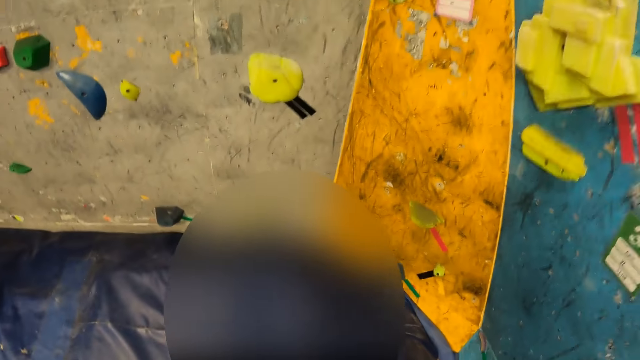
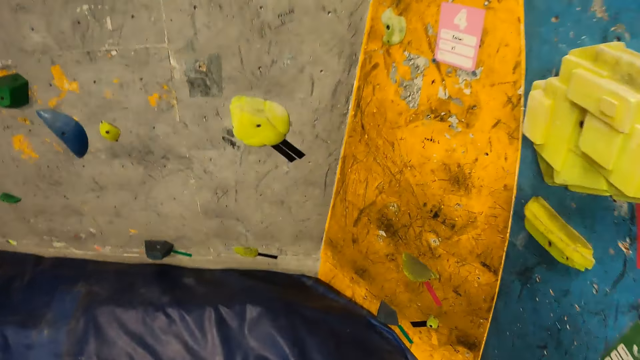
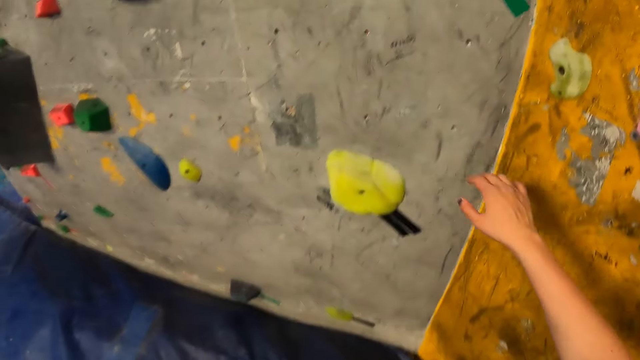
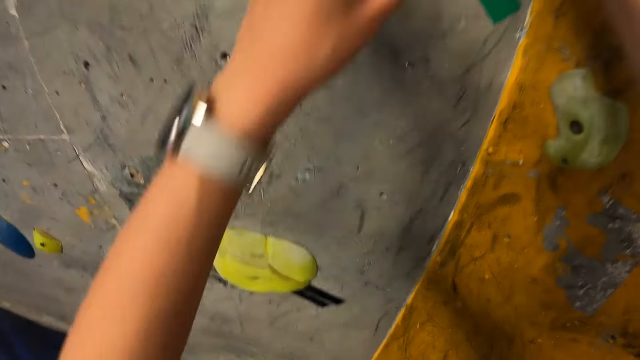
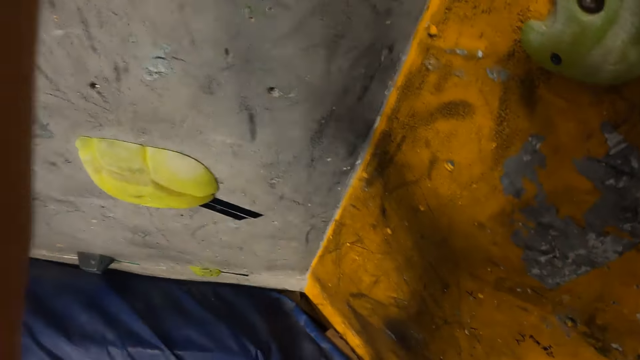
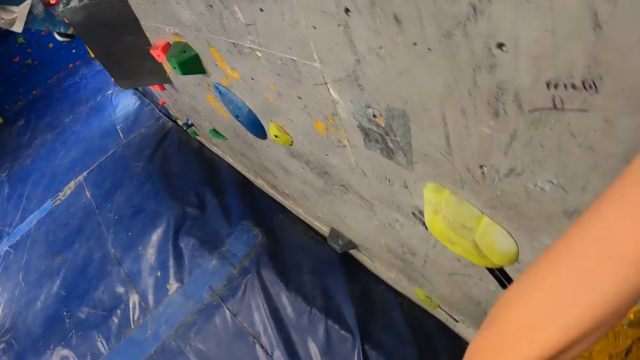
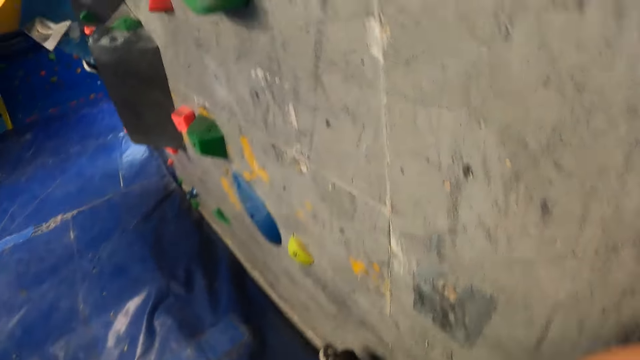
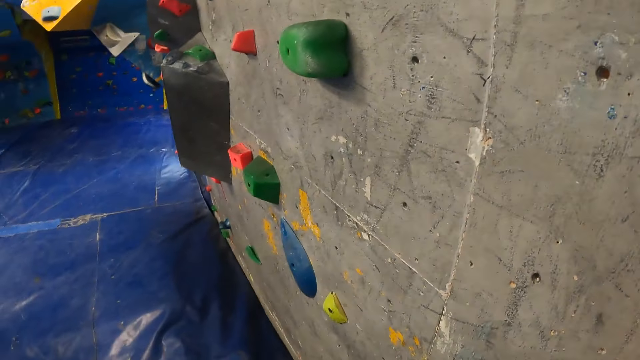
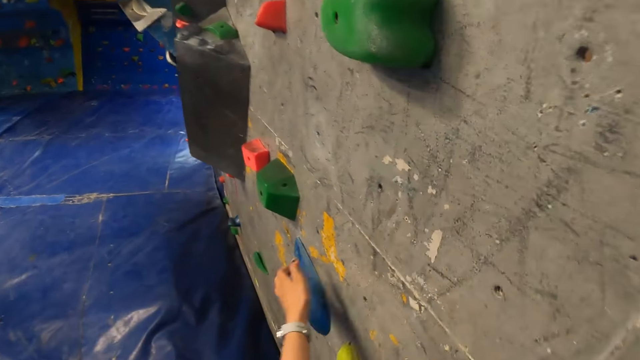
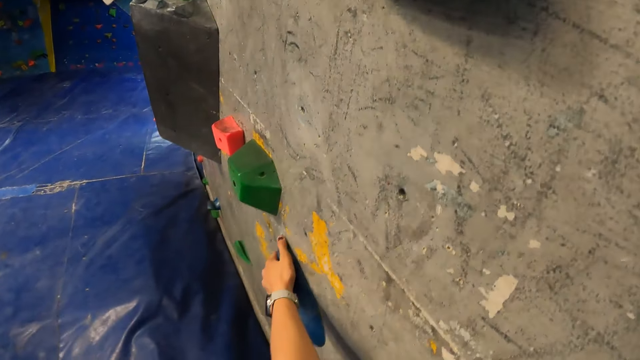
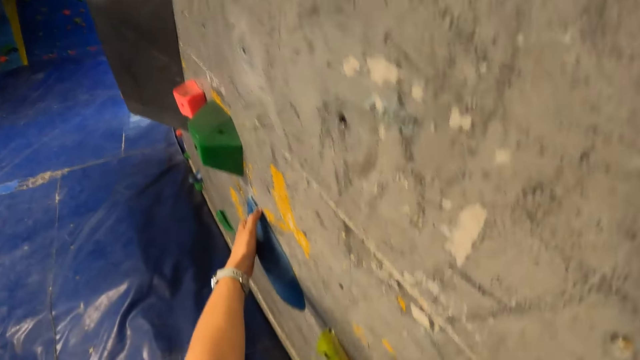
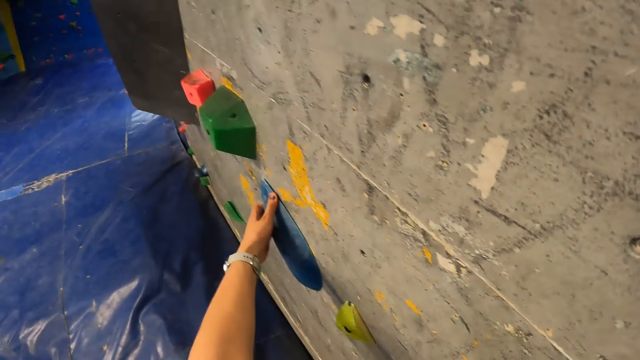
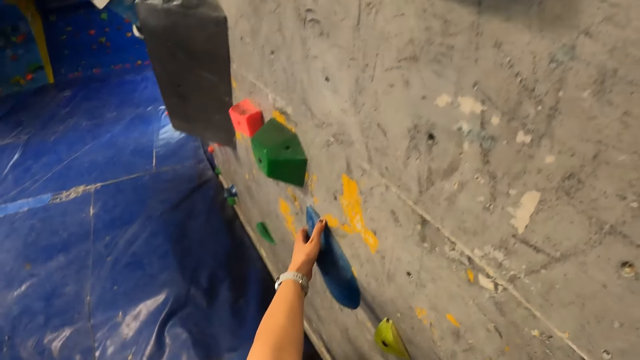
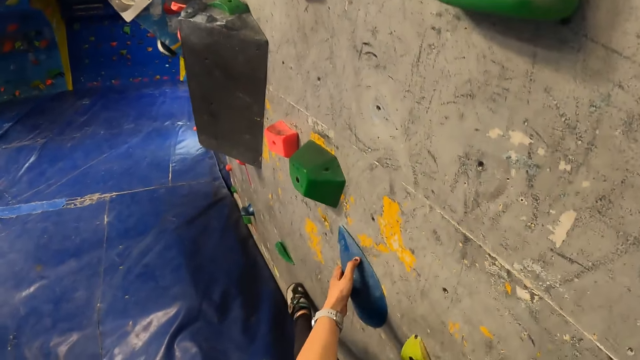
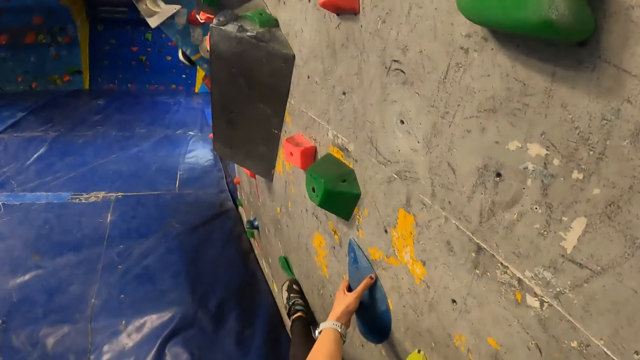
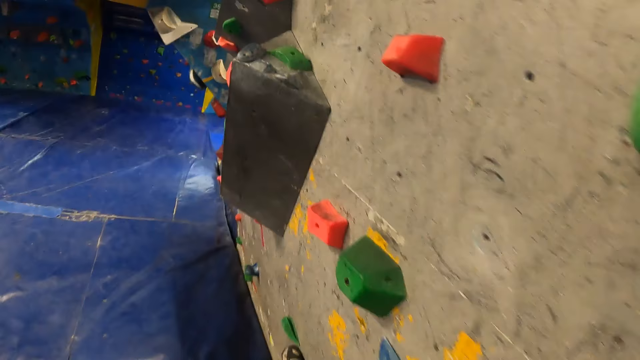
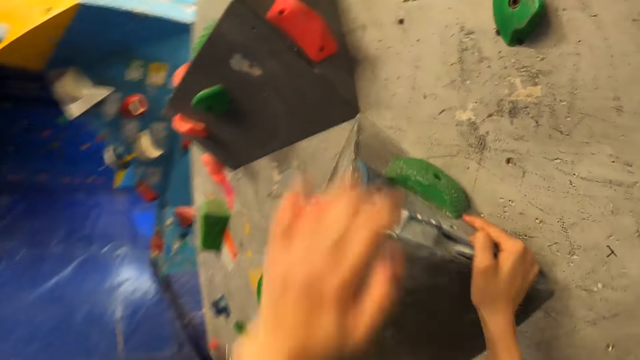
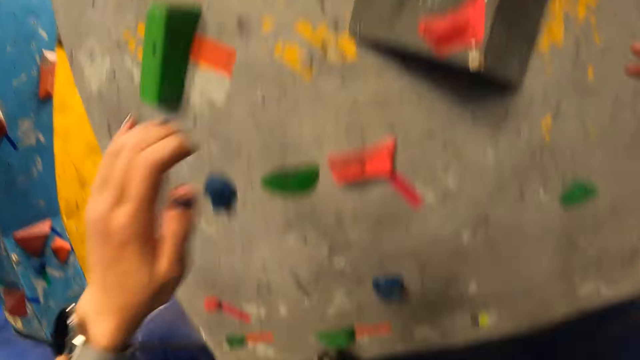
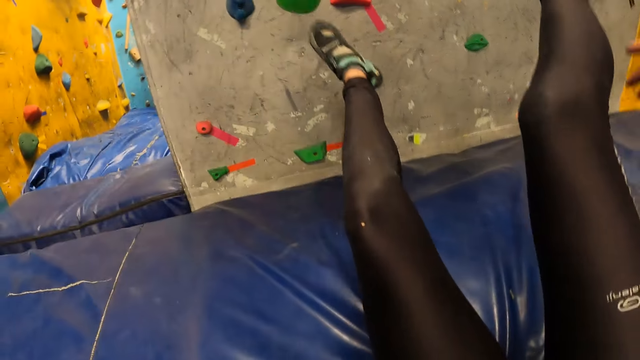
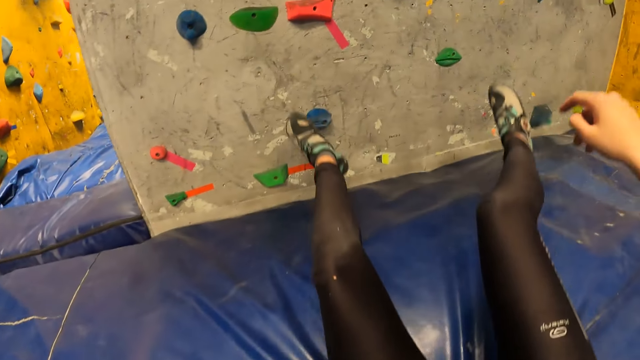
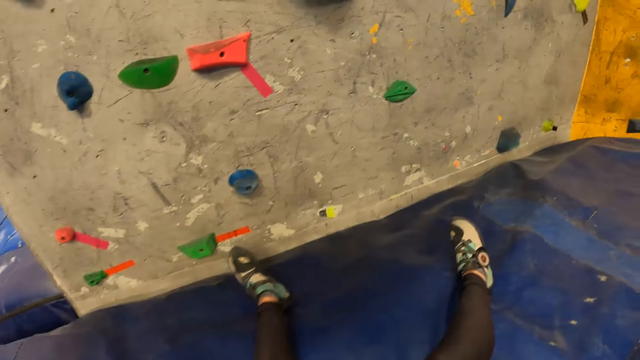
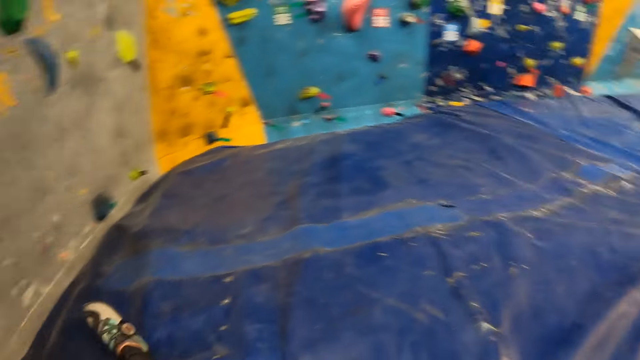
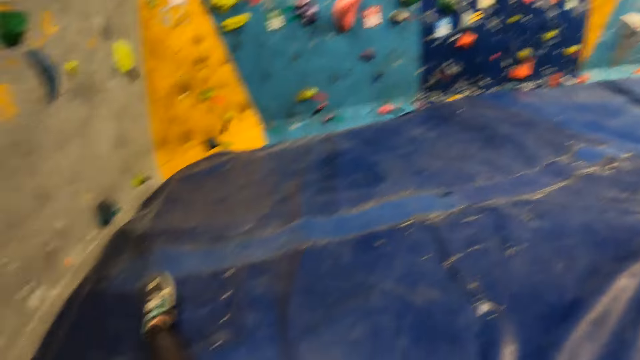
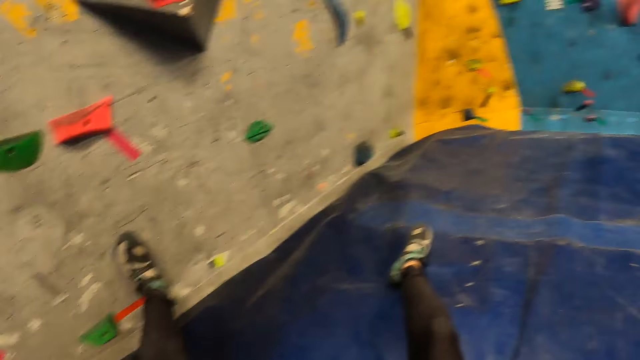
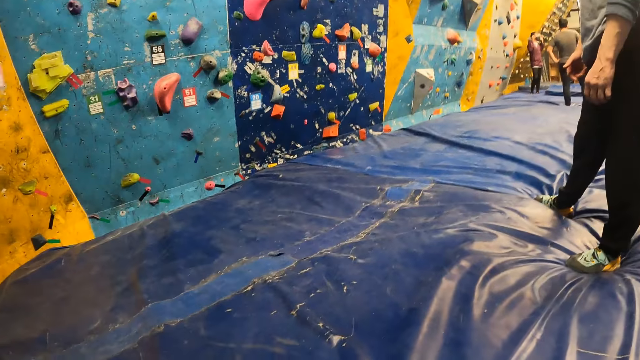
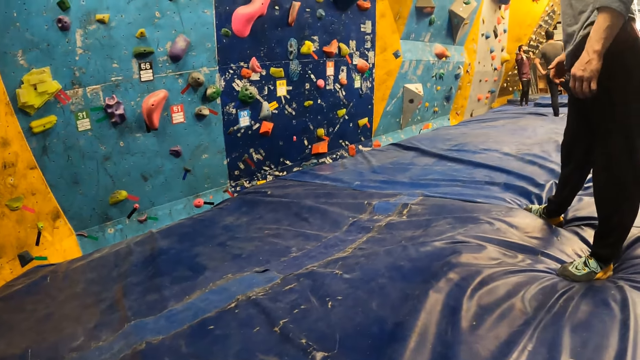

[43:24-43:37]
The camera wearer touches the wall. She places both hands on a bouldering rock on the wall. She places her left hand on a bouldering rock on the wall. She places her right hand on a bouldering rock on the wall. She places her left hand on the bouldering rock on the wall. She removes her left hand from the bouldering rock on the wall. She moves on the wall.

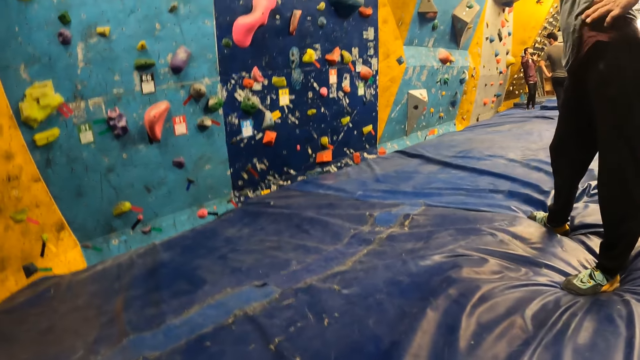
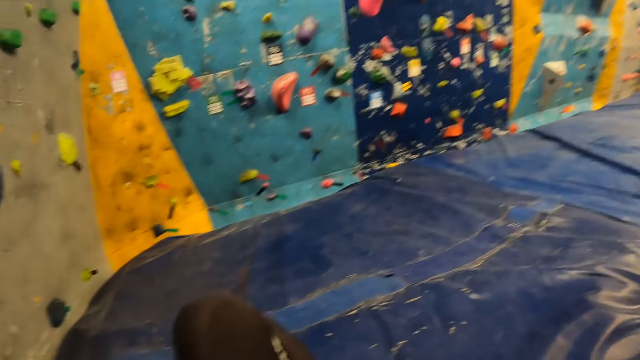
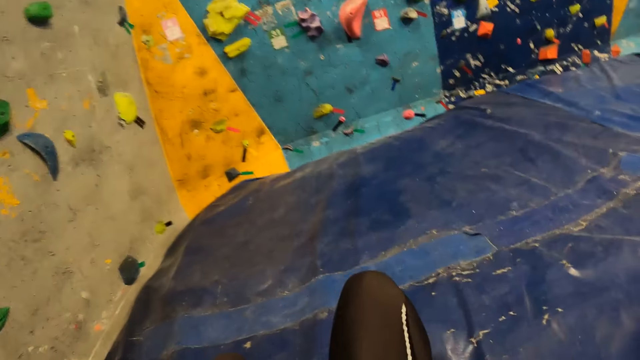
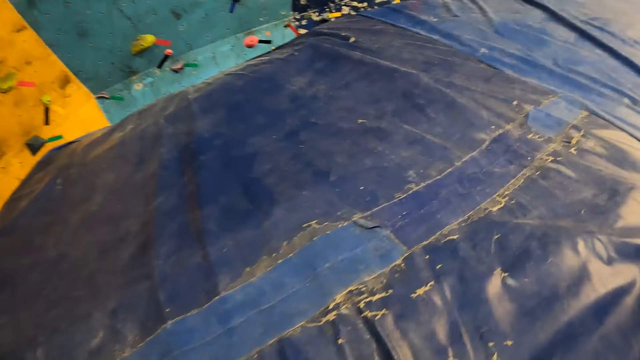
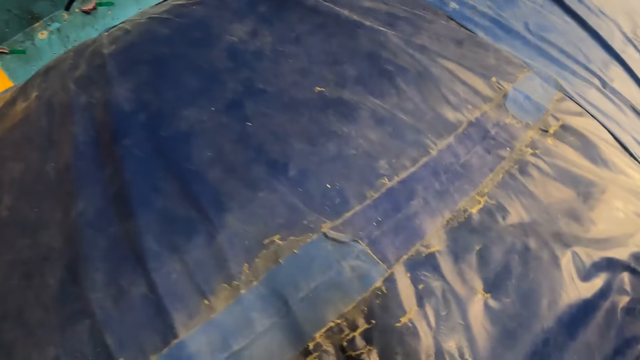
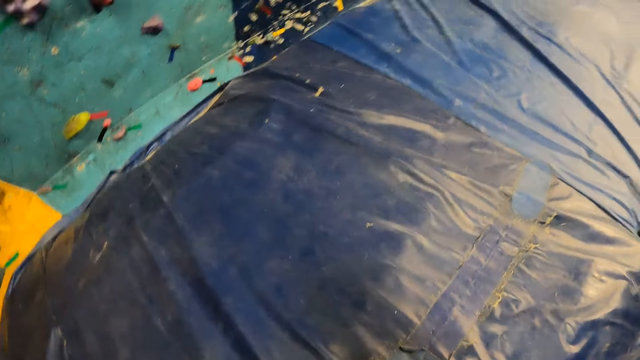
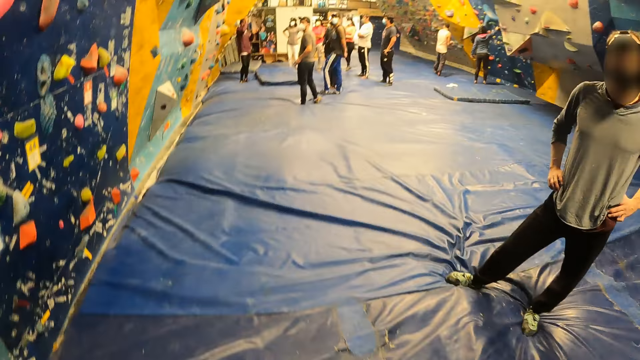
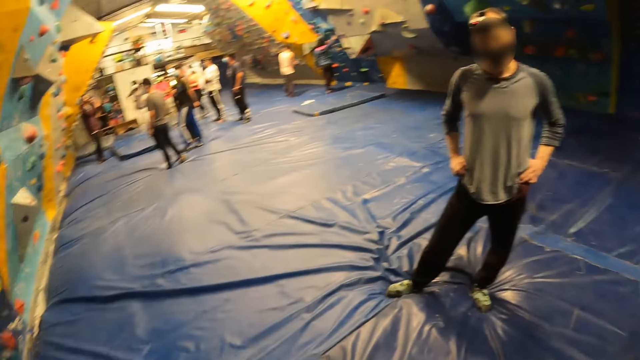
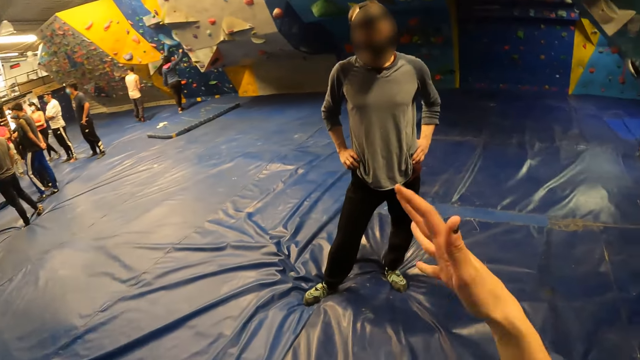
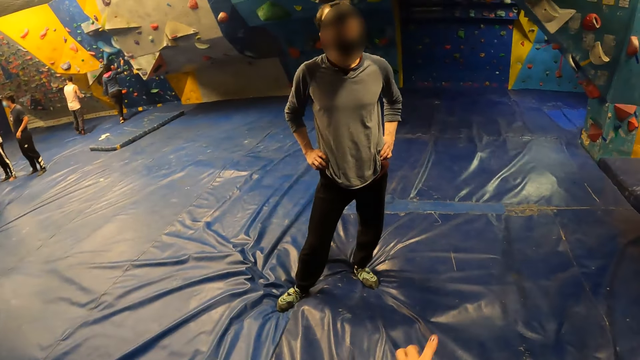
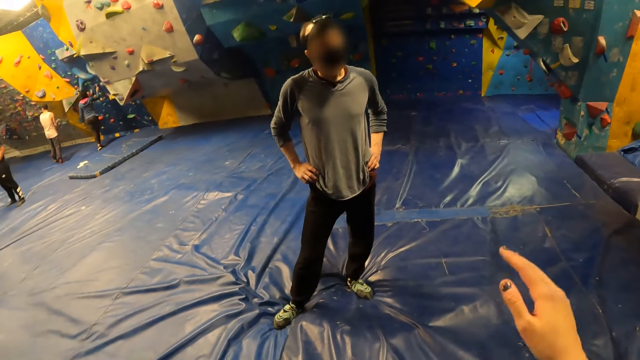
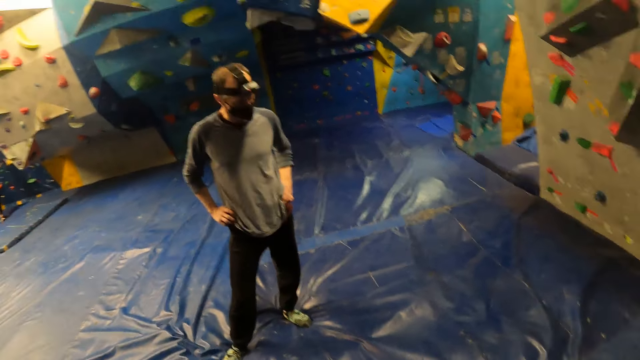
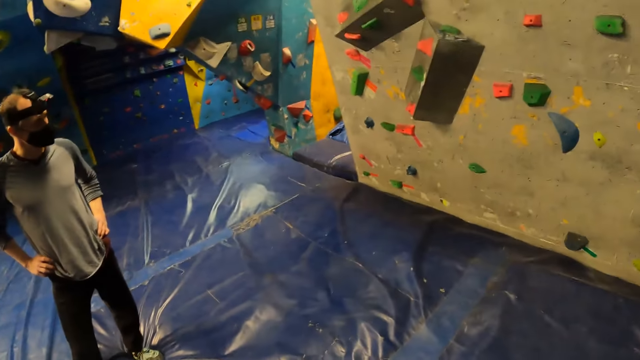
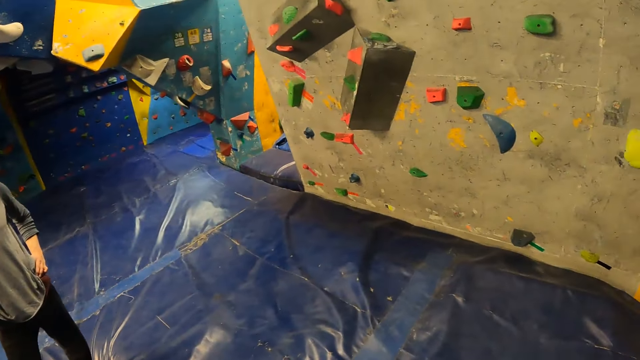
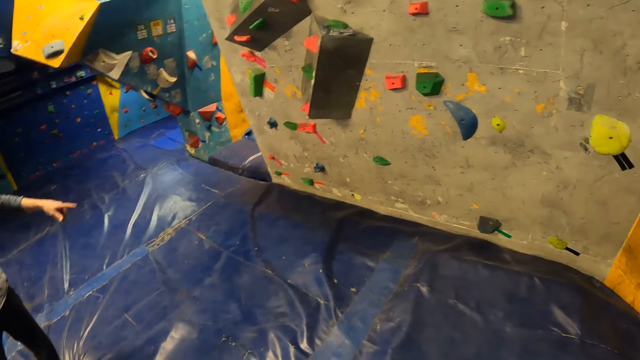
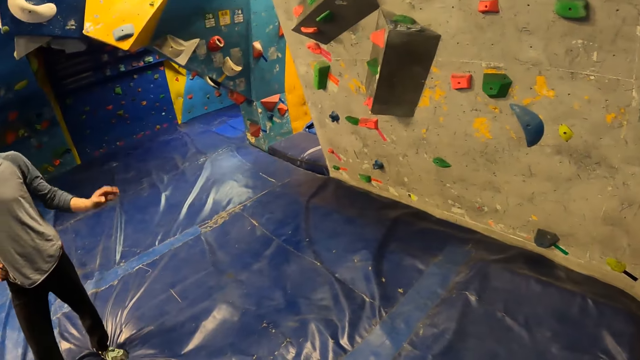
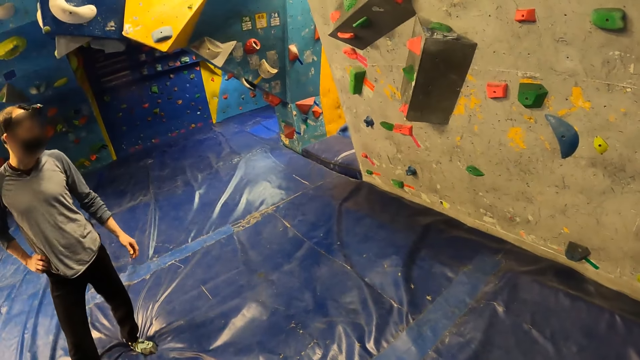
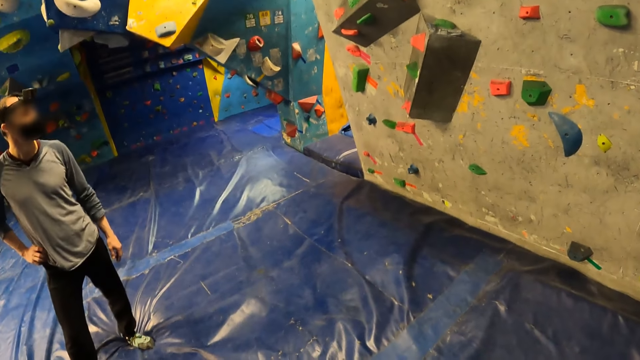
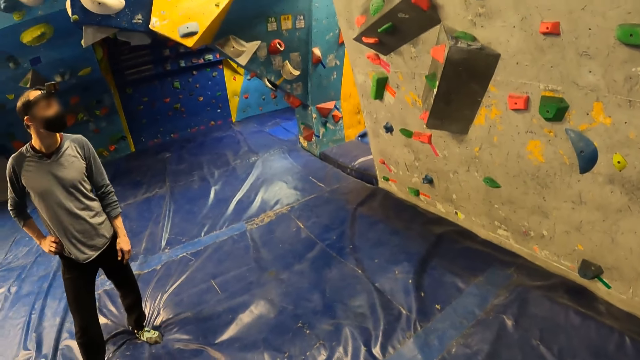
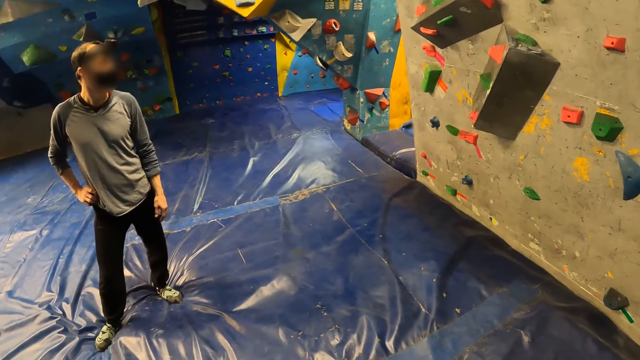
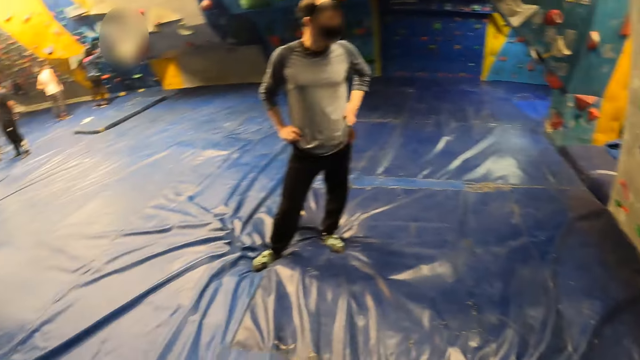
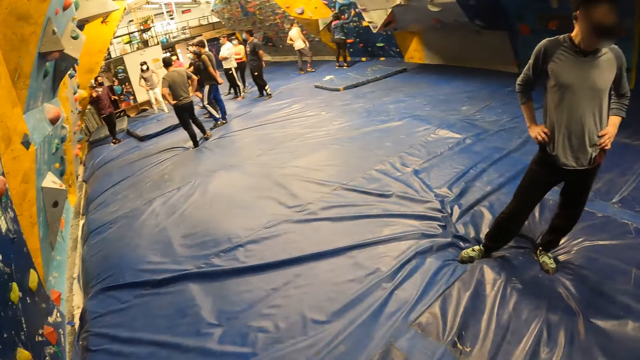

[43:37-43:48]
The camera wearer moves around. They interact with the man. They move their hands.
